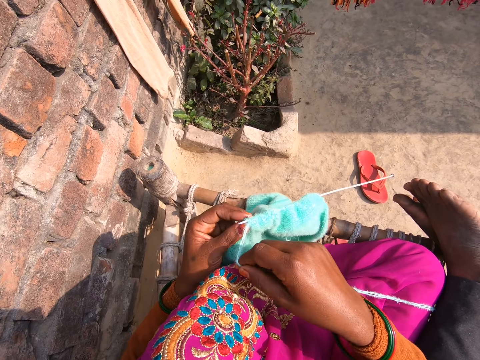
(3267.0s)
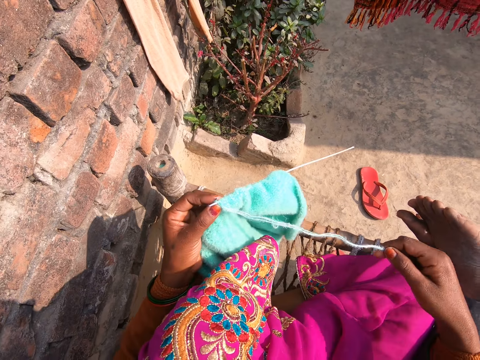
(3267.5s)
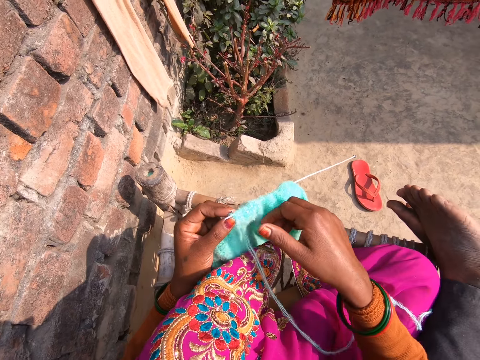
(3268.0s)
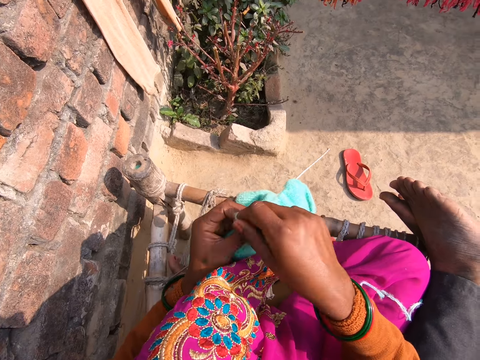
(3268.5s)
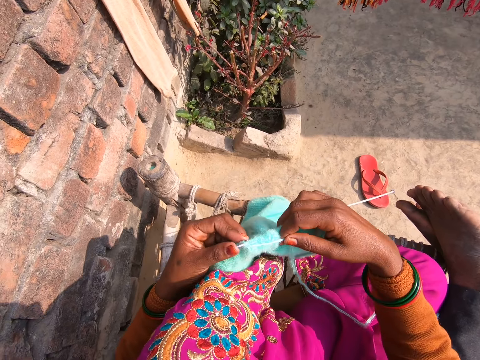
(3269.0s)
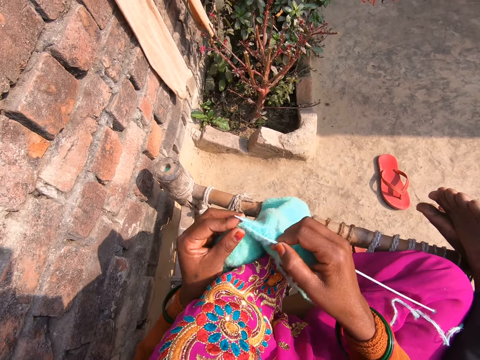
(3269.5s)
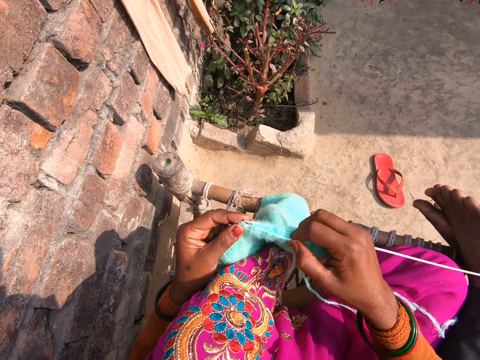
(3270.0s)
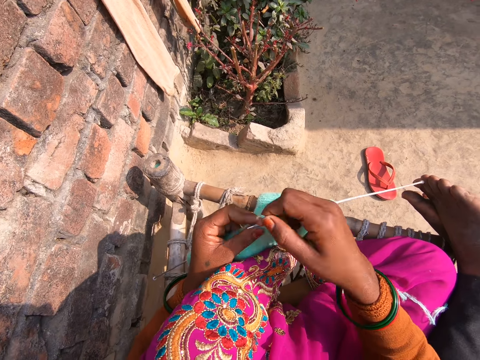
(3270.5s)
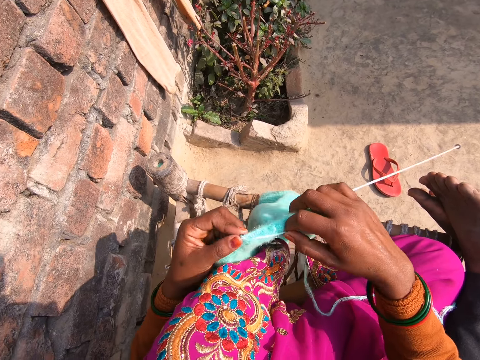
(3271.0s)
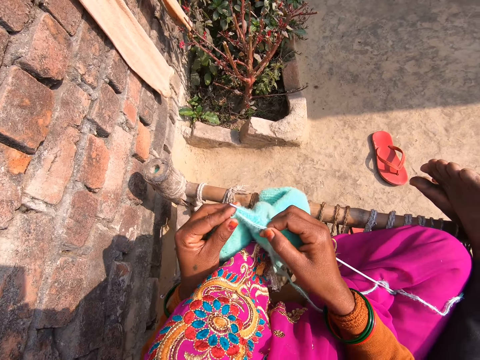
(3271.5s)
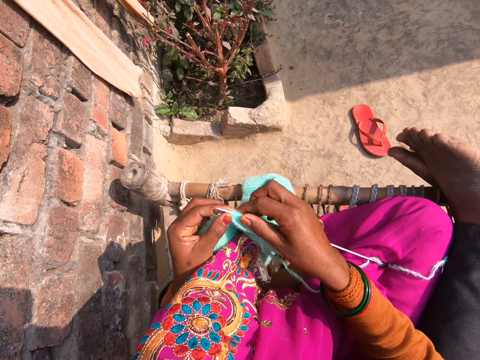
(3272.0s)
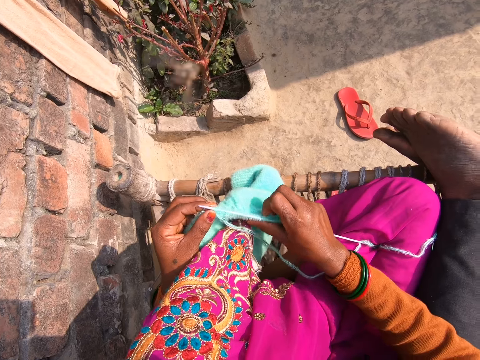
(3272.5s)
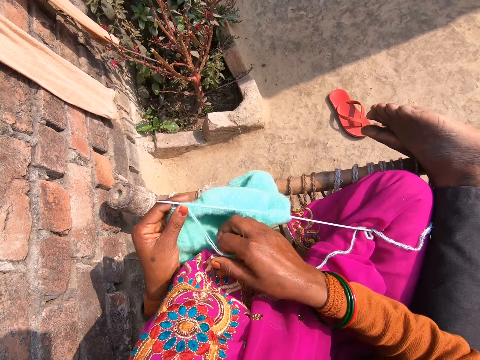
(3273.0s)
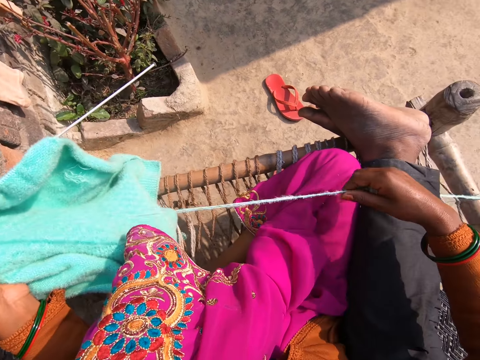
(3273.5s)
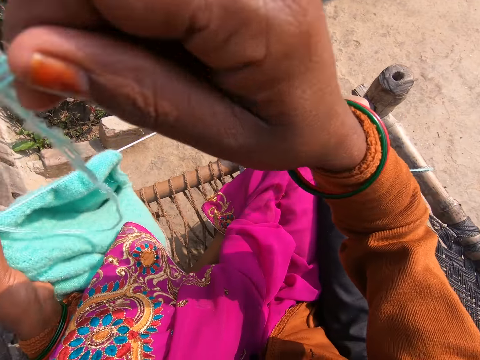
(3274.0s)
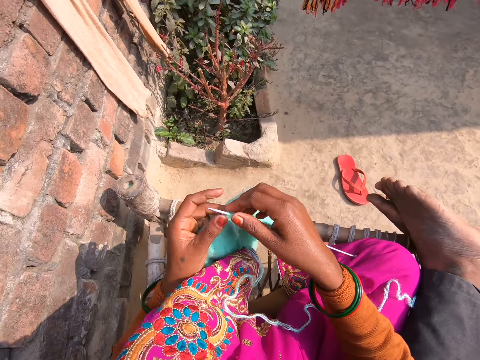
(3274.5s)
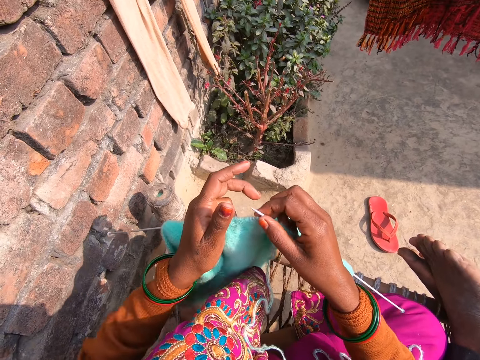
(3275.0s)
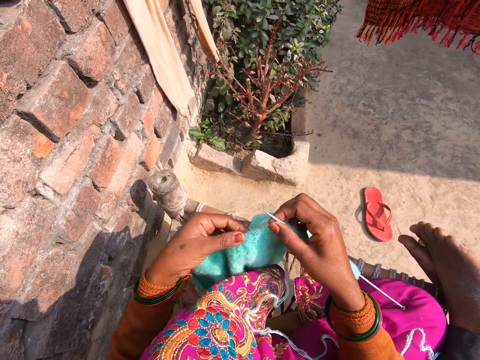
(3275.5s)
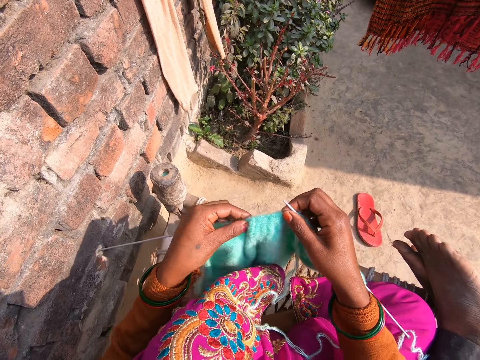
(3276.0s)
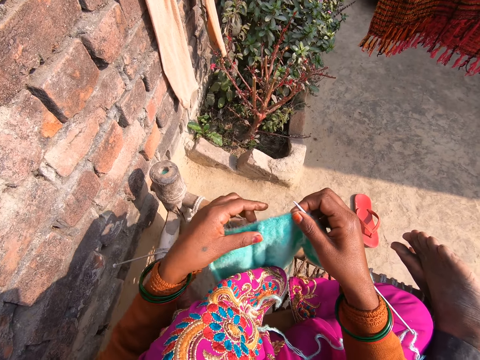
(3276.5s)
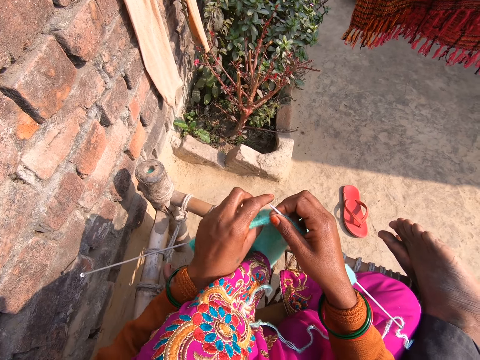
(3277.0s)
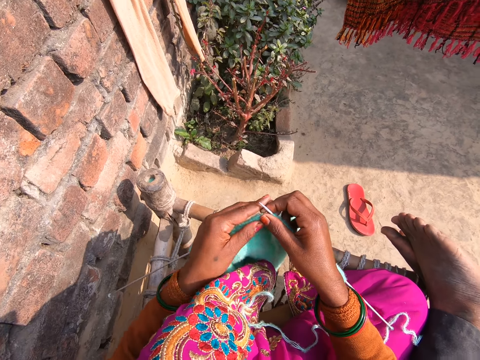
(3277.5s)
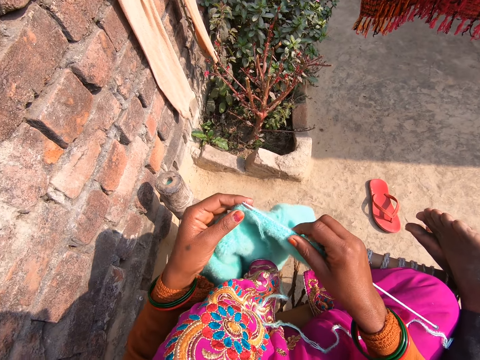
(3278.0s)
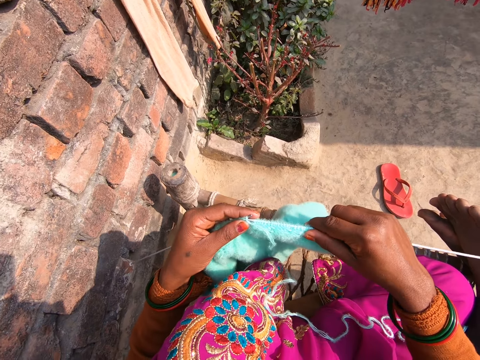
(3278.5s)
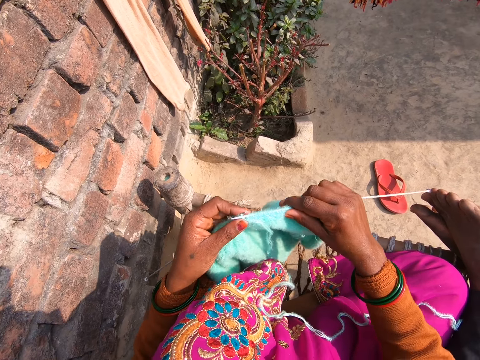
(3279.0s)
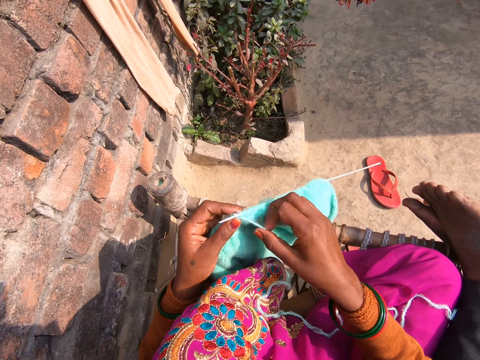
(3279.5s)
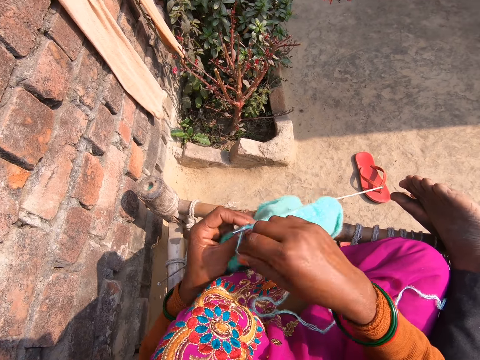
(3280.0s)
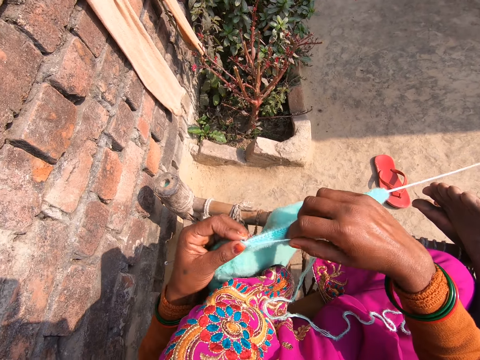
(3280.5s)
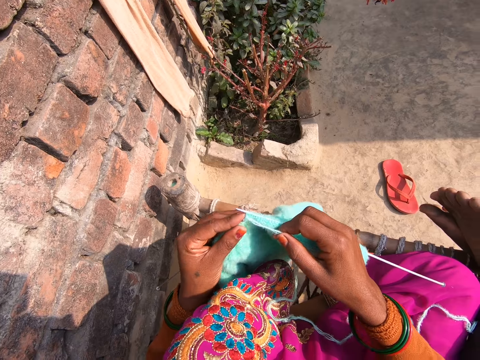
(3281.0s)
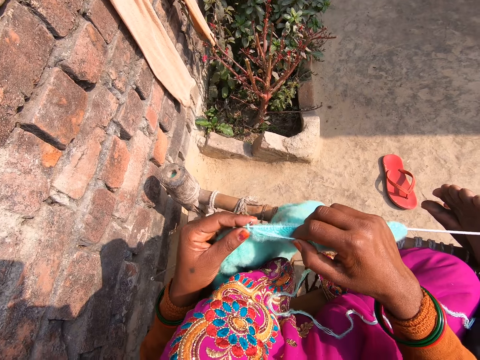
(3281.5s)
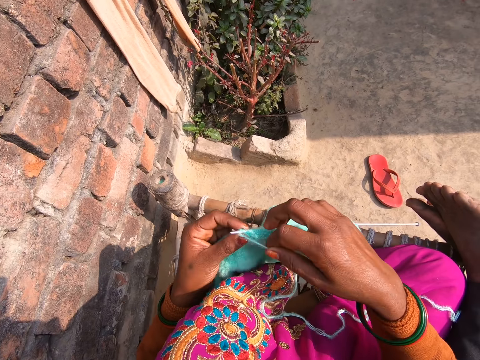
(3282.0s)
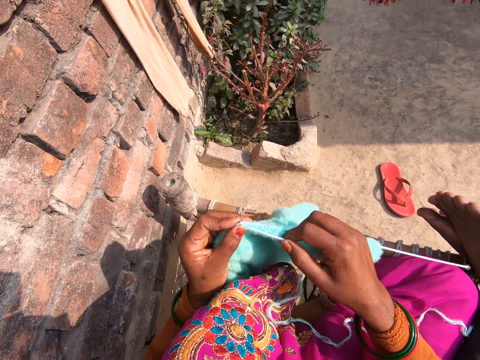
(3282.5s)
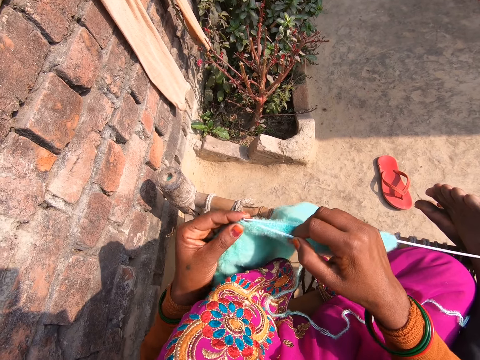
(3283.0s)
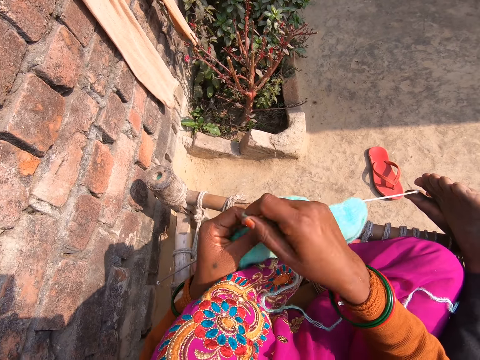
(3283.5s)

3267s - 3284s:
The camera wearer fastens the fabric. They straighten the thread. They fasten the fabric. They sew the fabric.

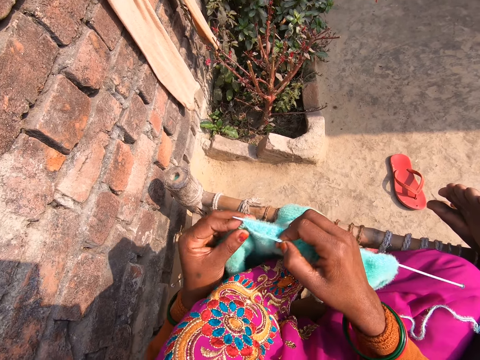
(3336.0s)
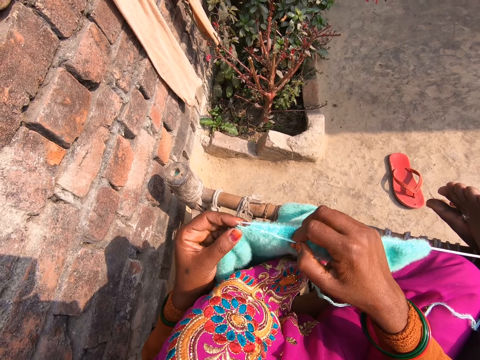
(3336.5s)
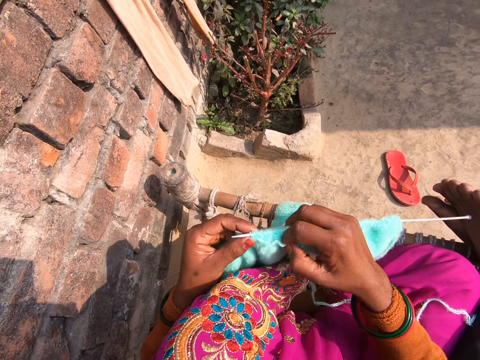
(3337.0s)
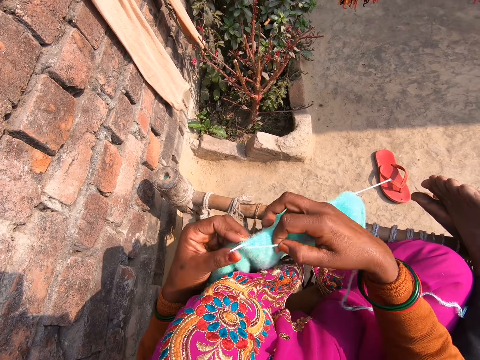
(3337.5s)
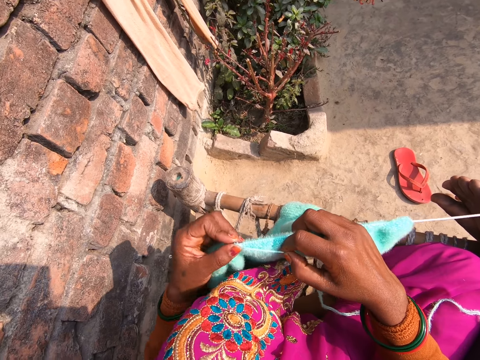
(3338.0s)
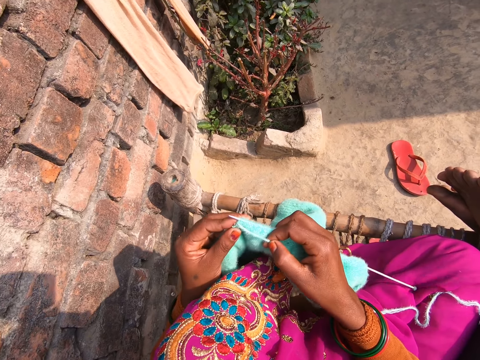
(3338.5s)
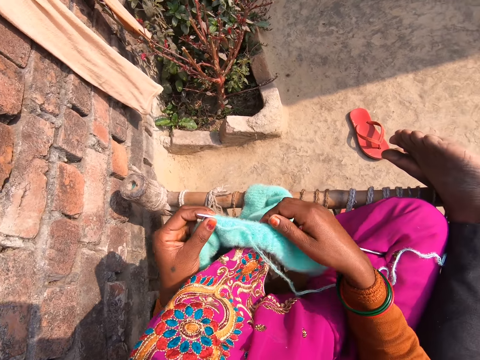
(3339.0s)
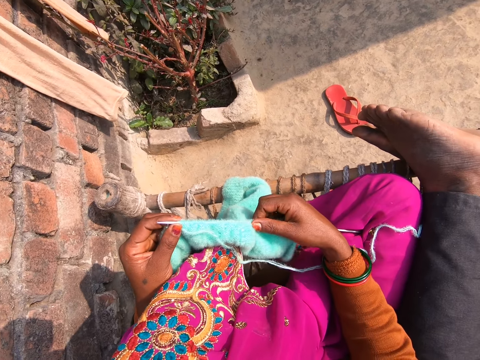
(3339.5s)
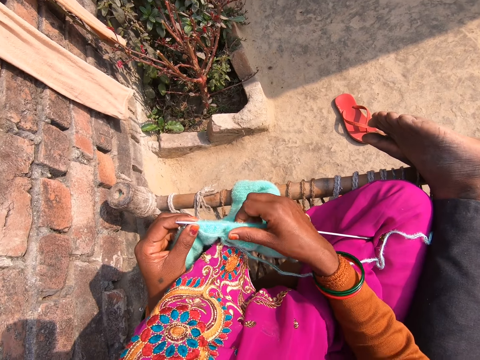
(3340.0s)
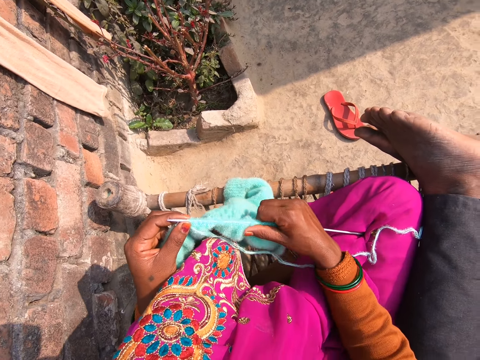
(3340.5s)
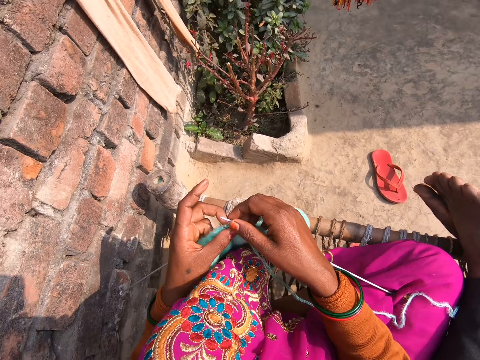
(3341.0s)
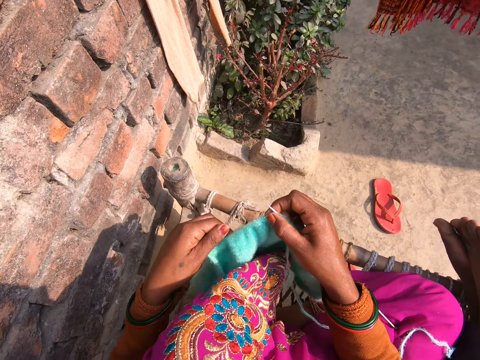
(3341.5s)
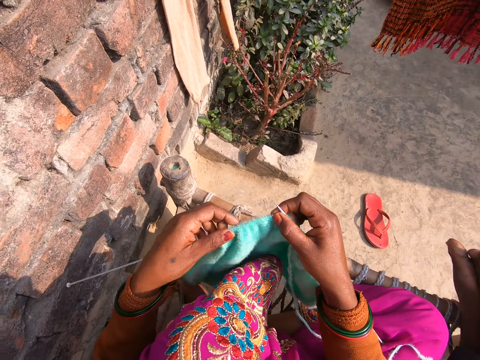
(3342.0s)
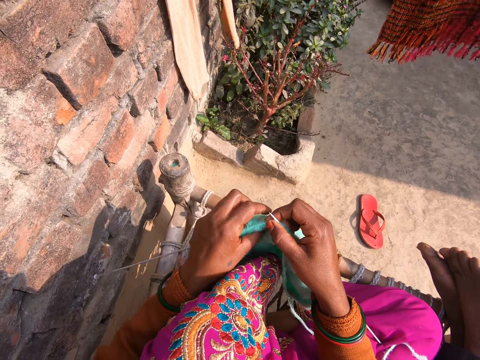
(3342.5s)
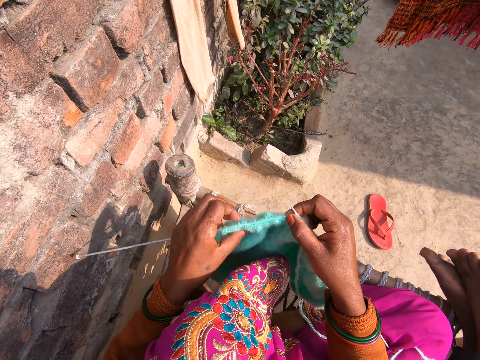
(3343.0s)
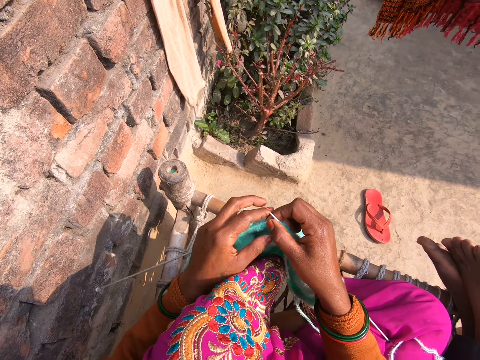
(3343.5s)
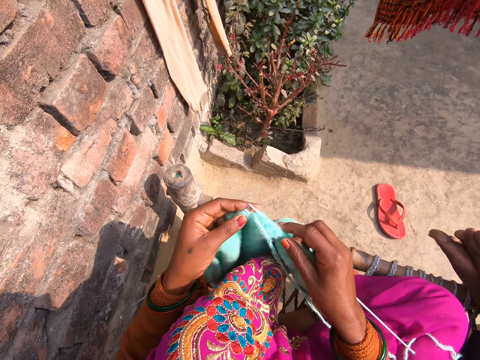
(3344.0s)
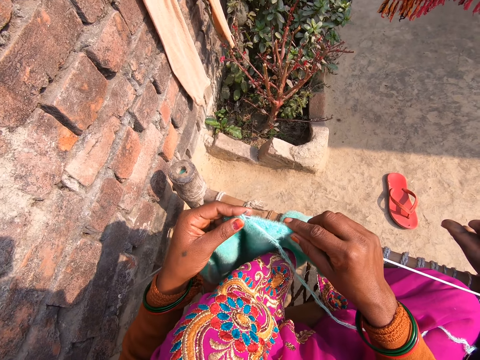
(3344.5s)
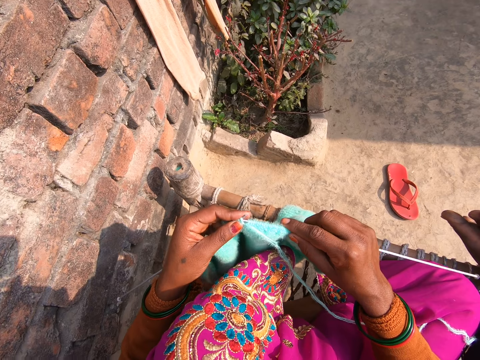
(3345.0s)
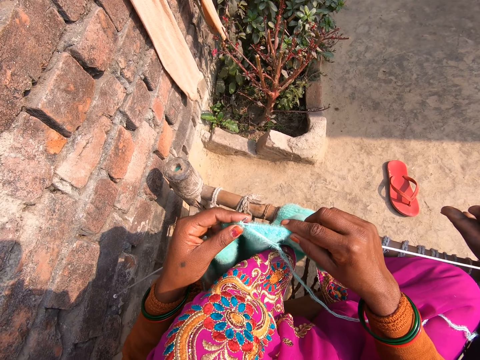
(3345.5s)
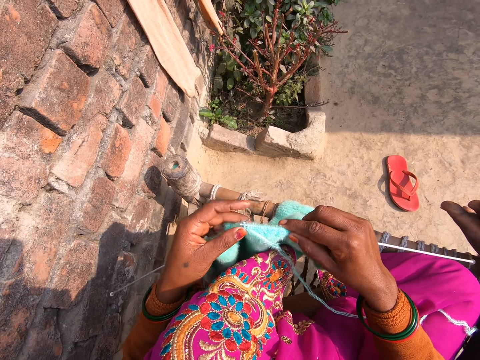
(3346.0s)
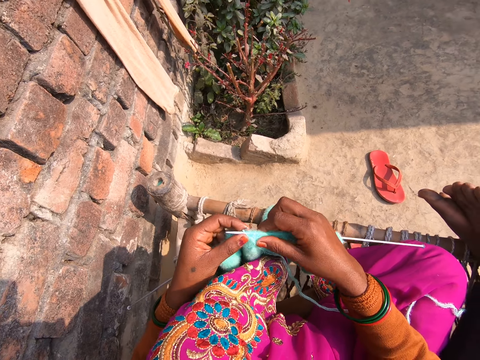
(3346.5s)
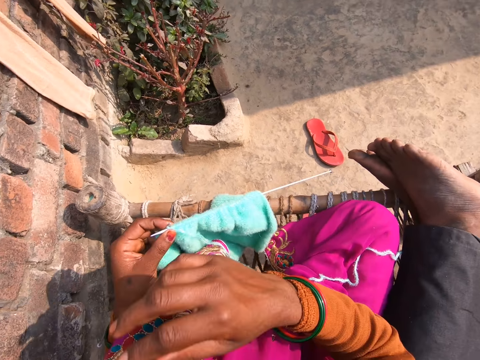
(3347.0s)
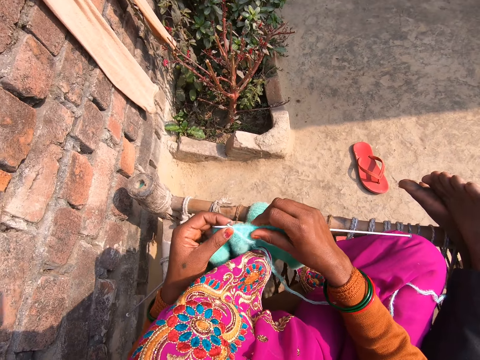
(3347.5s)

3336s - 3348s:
The camera wearer knits a piece of cloth. They fasten the fabric. They sew the fabric.
